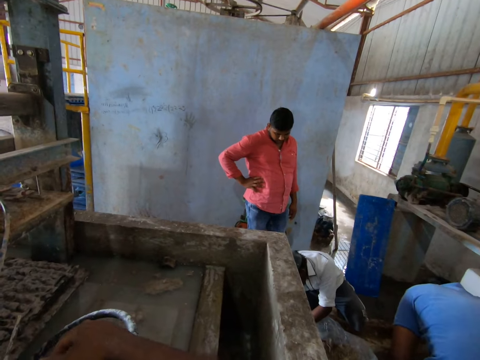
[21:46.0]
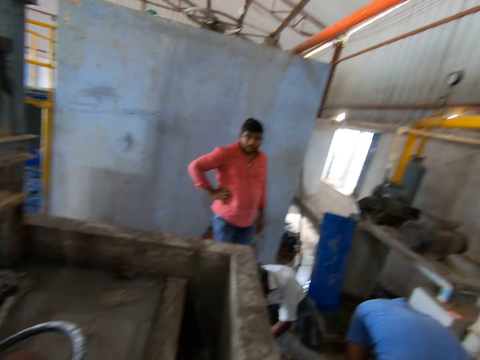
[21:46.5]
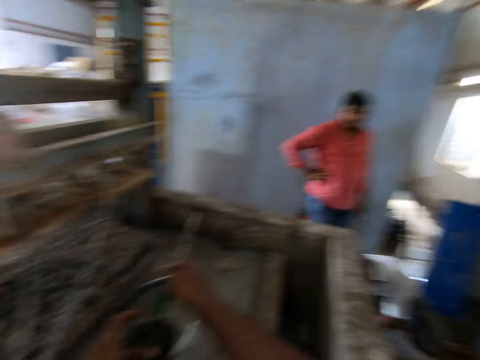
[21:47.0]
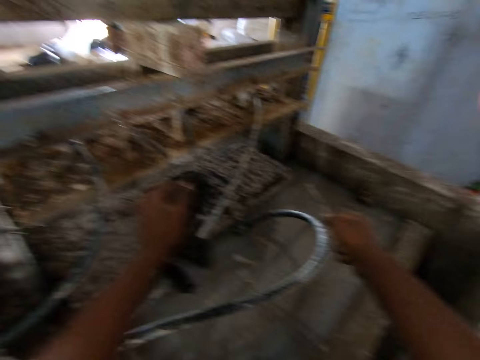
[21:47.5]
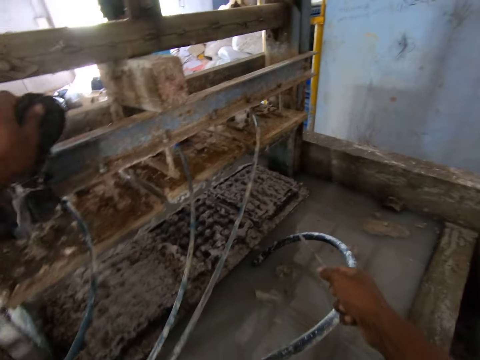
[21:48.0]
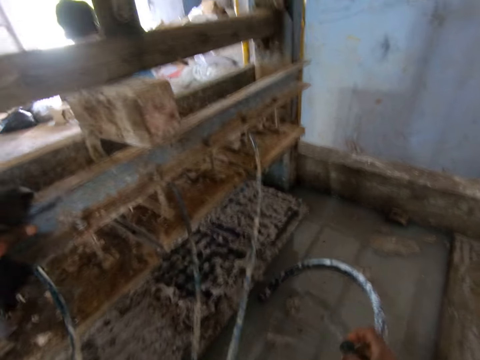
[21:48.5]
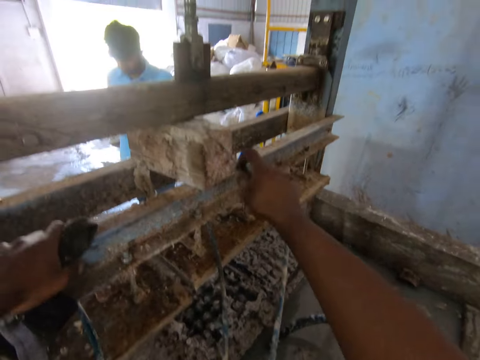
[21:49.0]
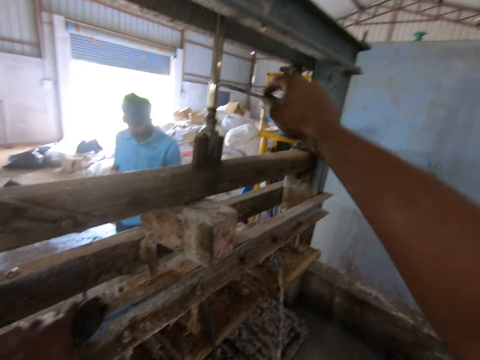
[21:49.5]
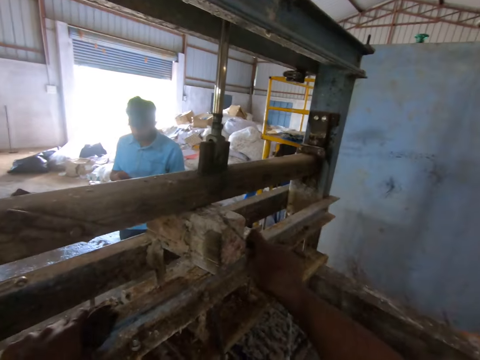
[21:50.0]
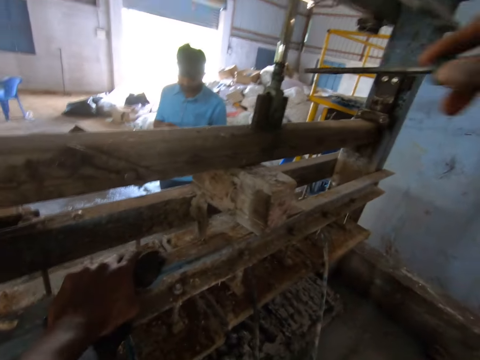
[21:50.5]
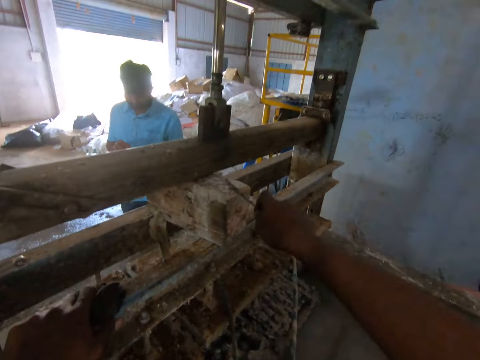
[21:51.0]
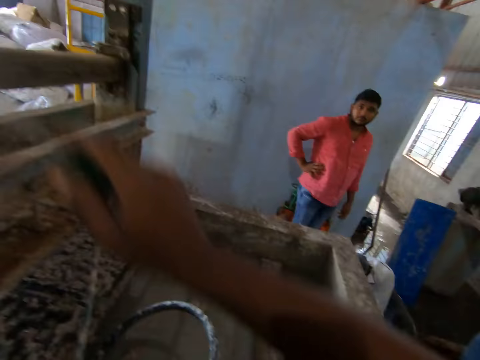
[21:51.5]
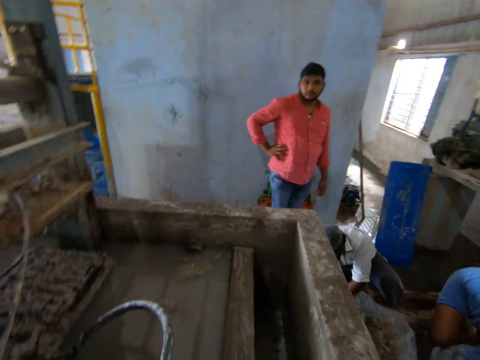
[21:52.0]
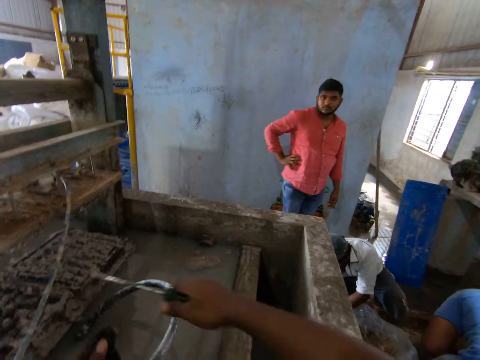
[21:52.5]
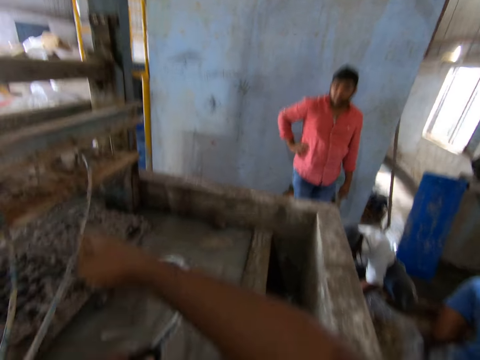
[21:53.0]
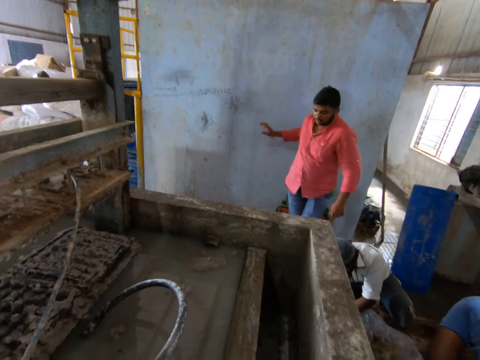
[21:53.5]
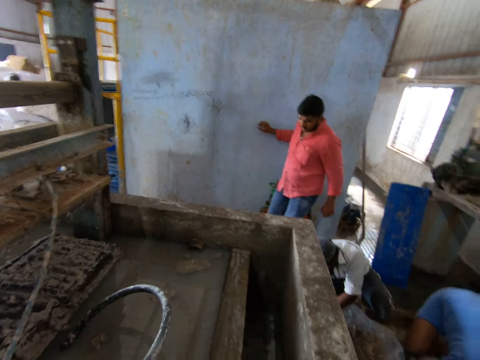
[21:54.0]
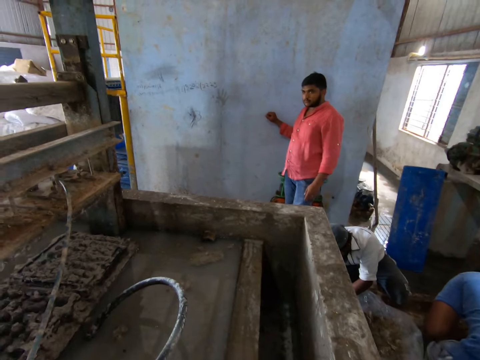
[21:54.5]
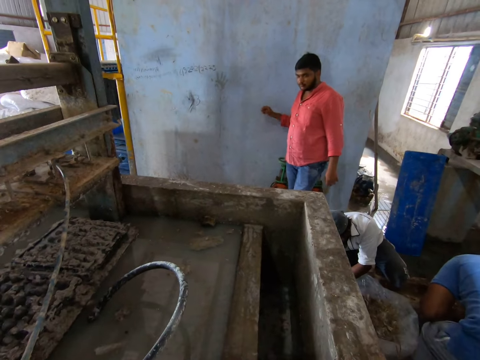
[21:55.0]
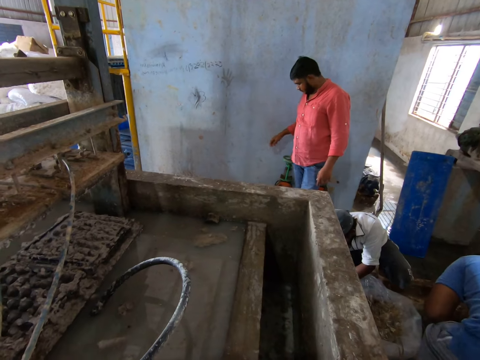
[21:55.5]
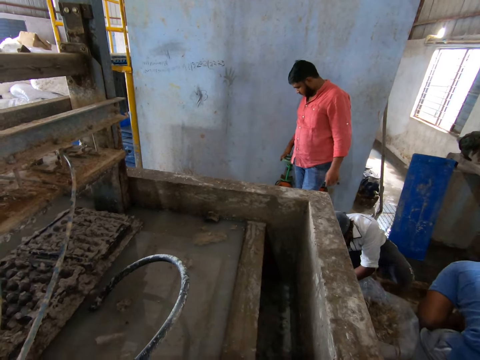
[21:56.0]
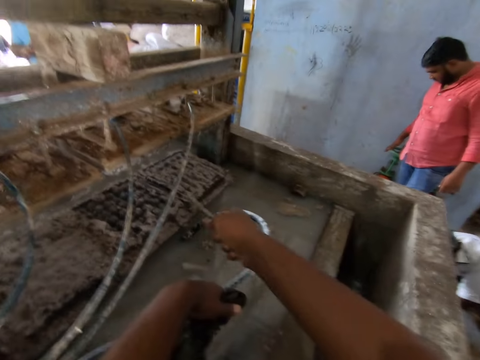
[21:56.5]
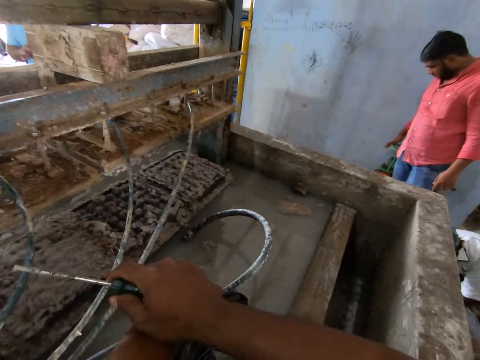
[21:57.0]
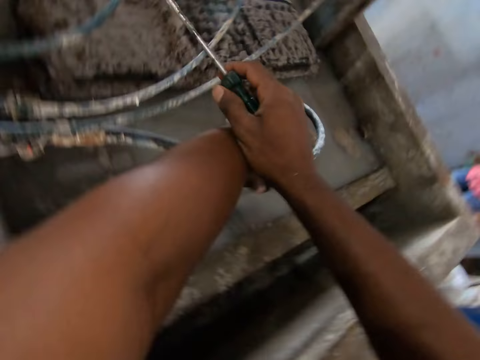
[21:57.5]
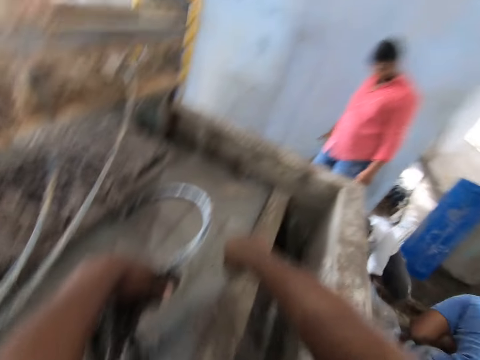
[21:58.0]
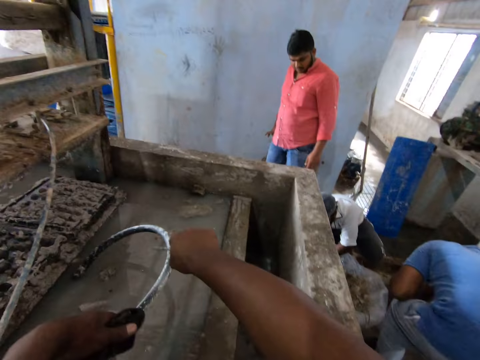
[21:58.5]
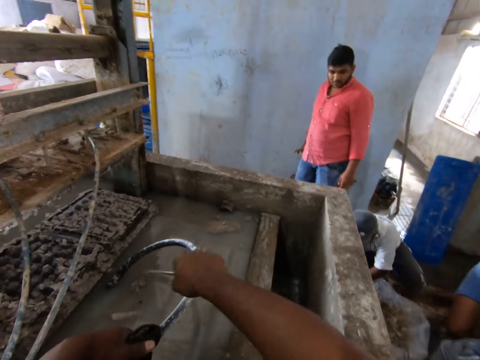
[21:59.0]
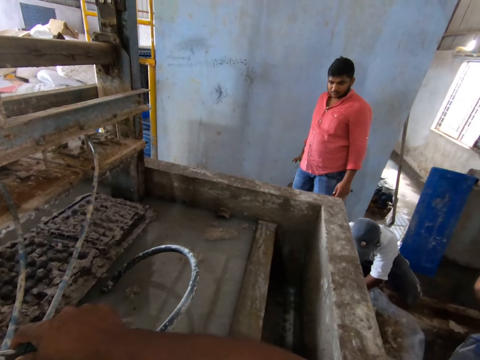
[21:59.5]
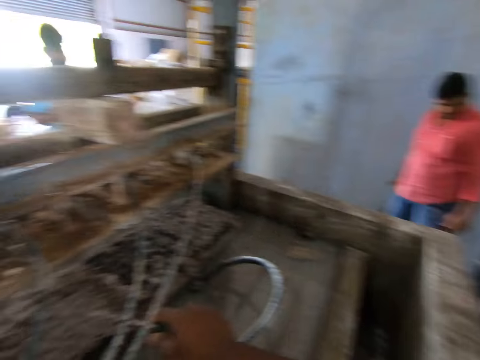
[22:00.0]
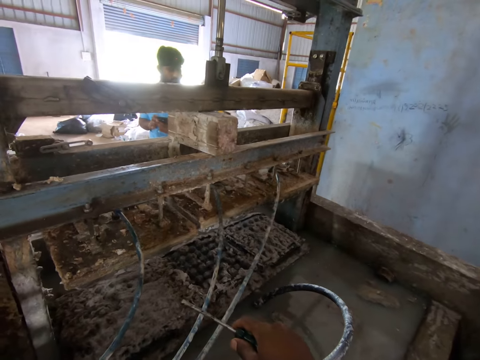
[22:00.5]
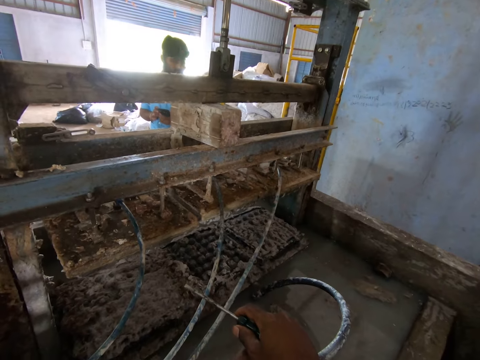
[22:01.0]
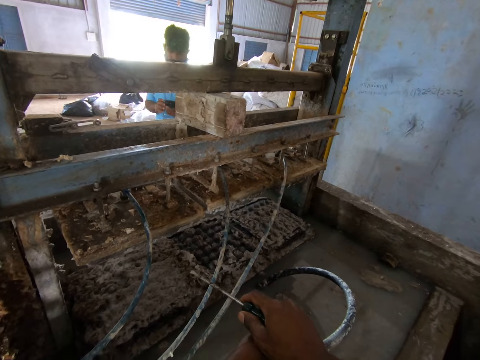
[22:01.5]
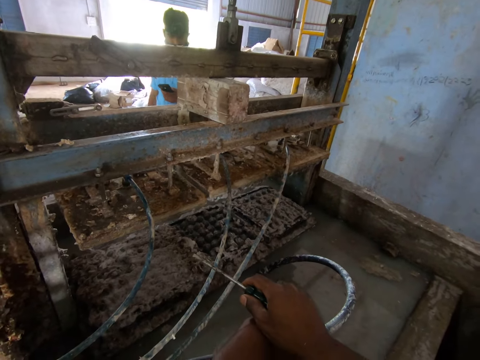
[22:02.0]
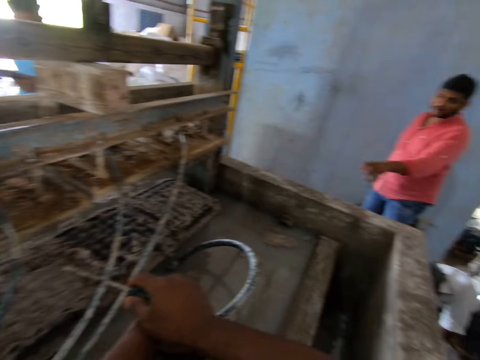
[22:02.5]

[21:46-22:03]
The camera wearer removes dirt from the wood with the screwdriver. They scrape the egg making machine. They converse with a man. They fidget. They look around.

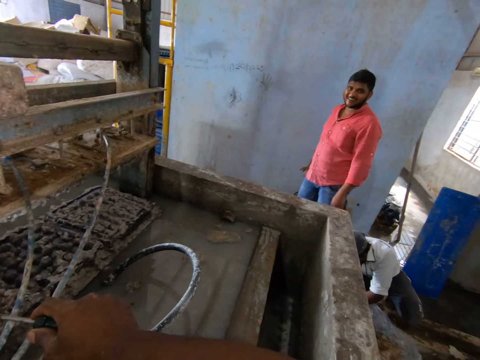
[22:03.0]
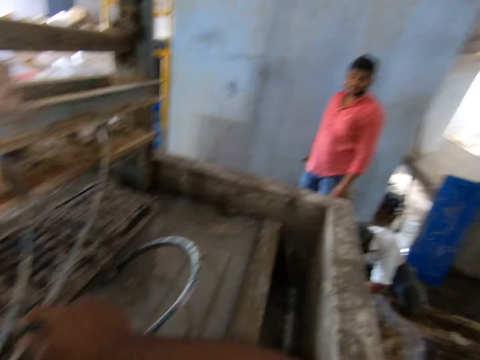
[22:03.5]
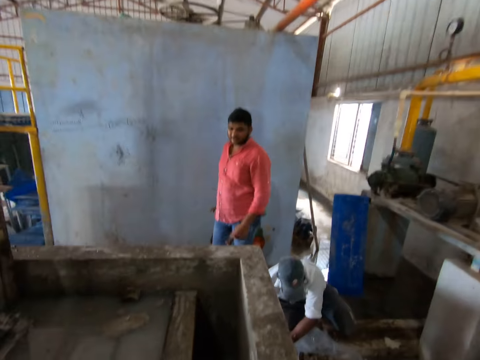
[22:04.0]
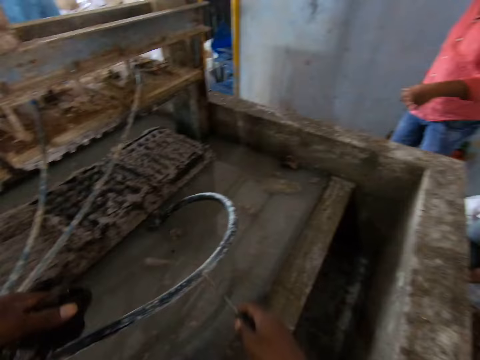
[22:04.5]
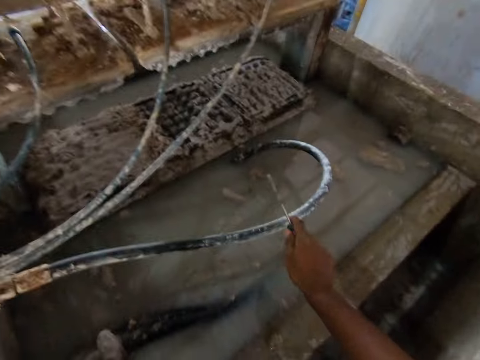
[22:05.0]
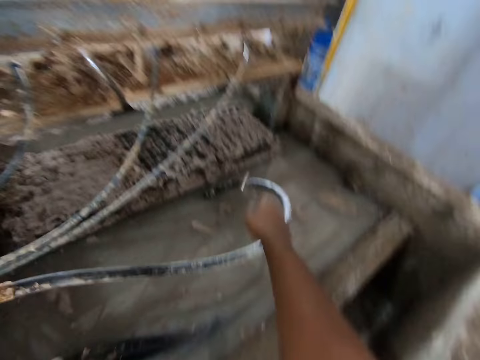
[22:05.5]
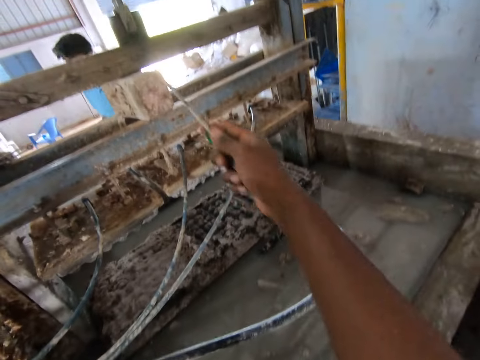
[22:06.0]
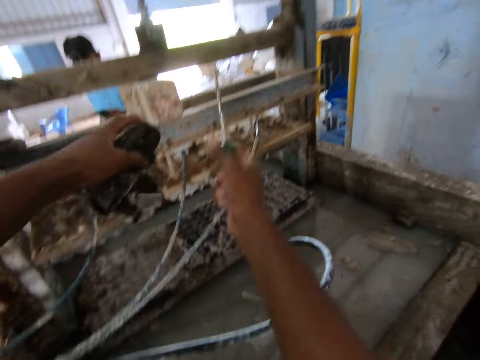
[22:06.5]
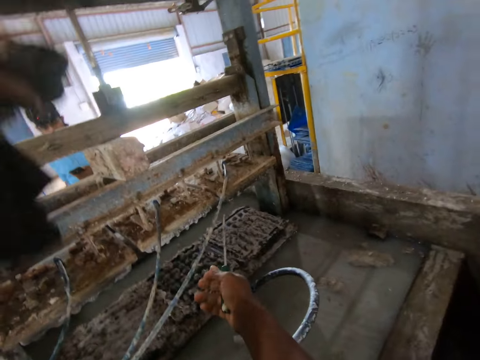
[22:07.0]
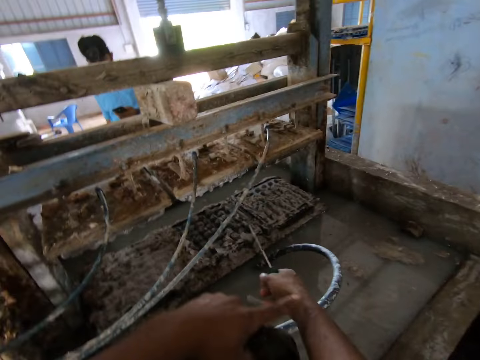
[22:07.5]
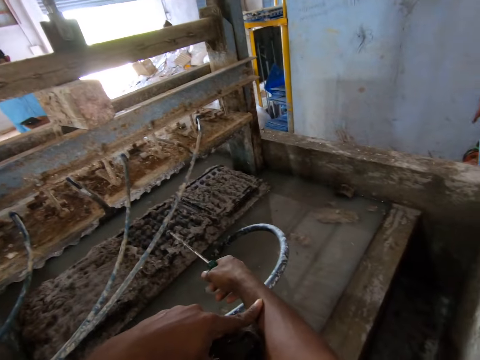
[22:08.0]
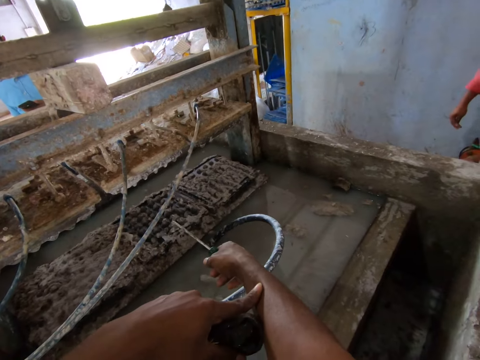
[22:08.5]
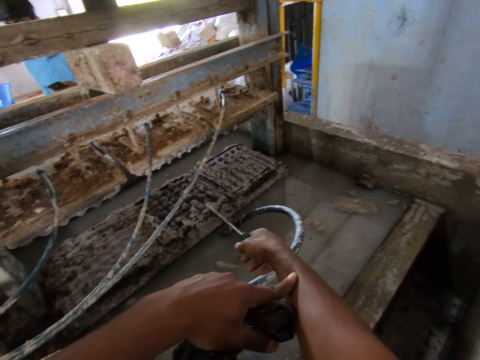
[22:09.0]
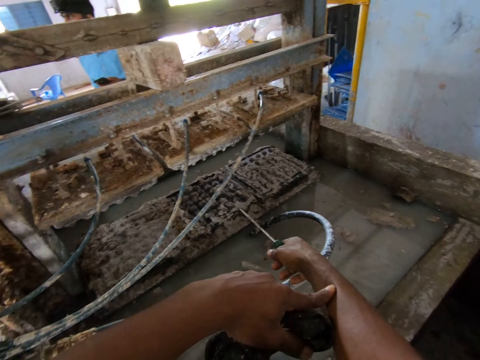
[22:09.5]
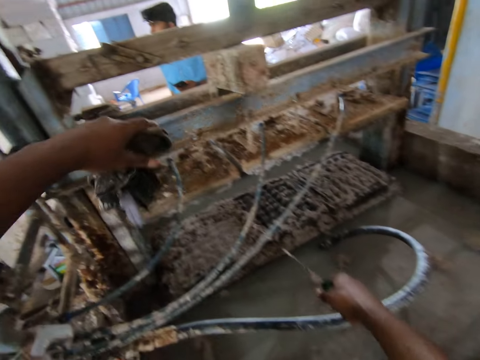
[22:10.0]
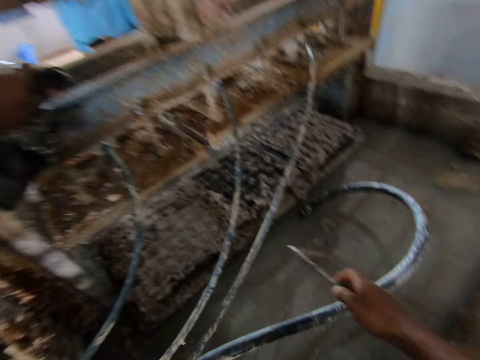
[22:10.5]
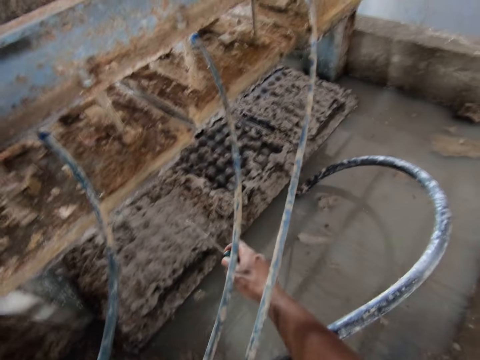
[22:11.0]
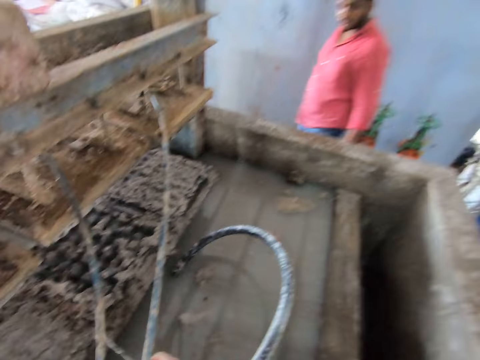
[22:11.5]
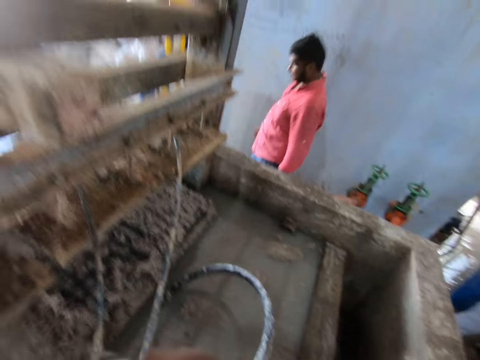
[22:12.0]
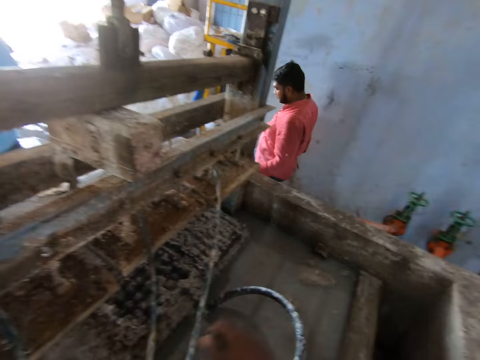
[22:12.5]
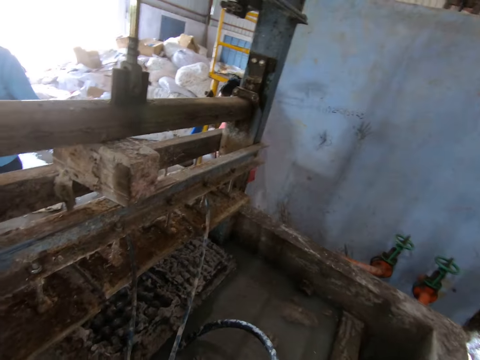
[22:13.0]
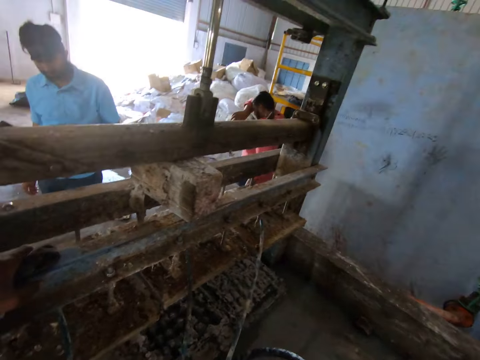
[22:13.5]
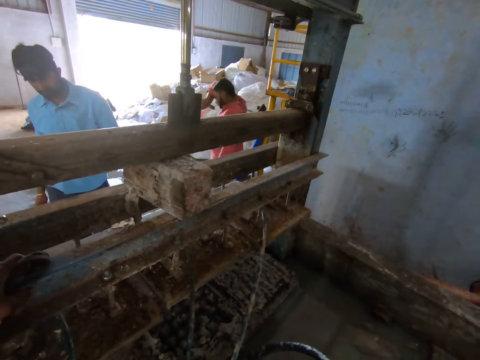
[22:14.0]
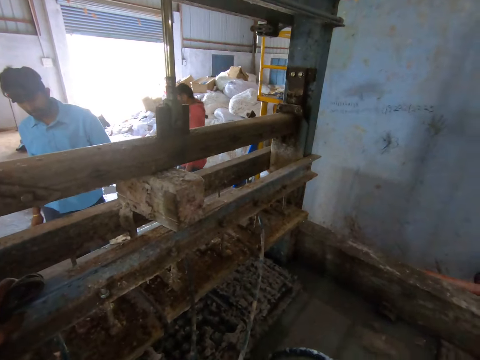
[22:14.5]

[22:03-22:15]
The camera wearer interacts with a man. They move the hand. They fidget. The man walks on the floor.
